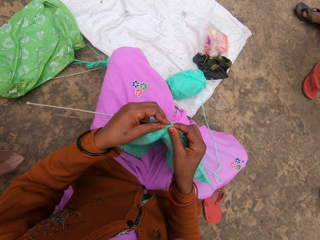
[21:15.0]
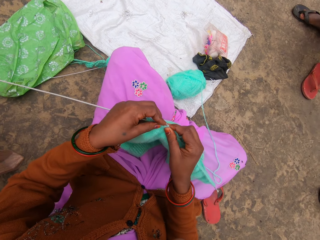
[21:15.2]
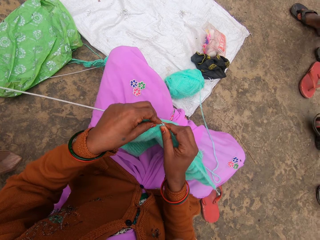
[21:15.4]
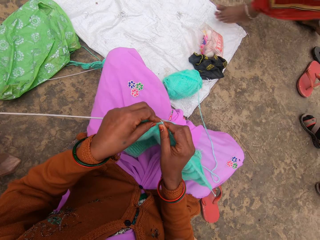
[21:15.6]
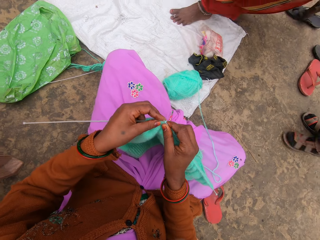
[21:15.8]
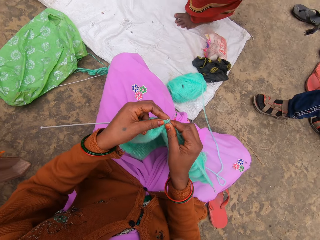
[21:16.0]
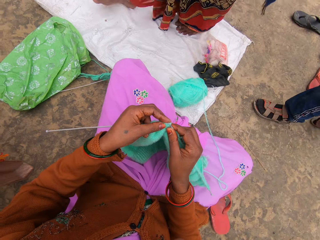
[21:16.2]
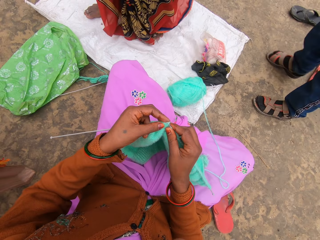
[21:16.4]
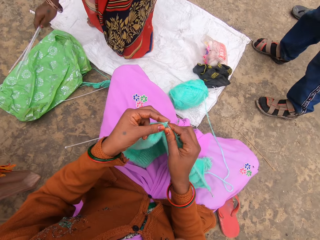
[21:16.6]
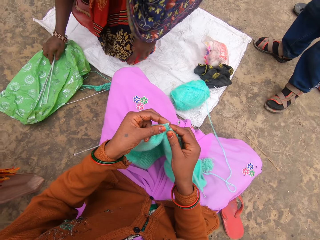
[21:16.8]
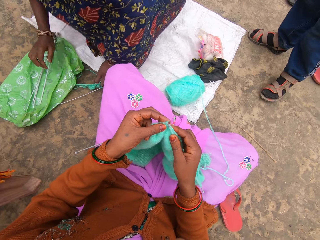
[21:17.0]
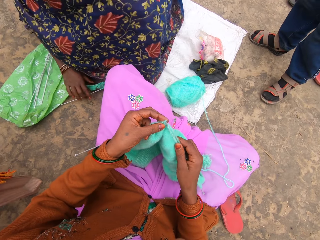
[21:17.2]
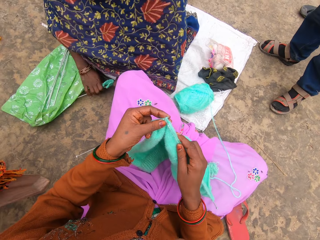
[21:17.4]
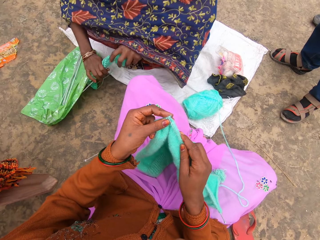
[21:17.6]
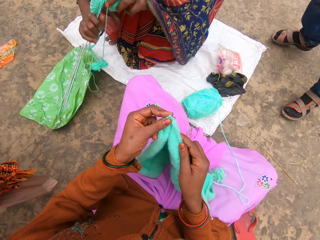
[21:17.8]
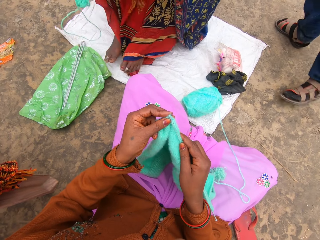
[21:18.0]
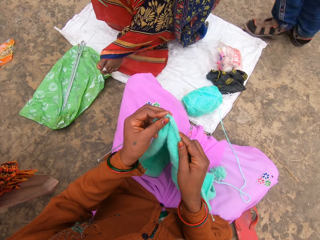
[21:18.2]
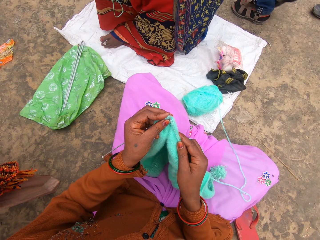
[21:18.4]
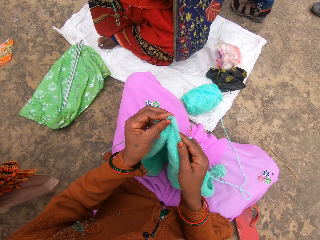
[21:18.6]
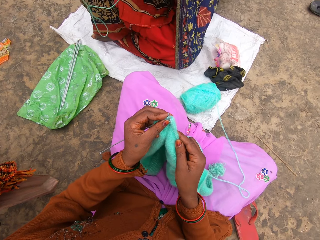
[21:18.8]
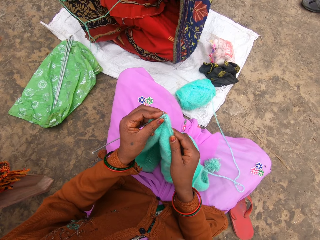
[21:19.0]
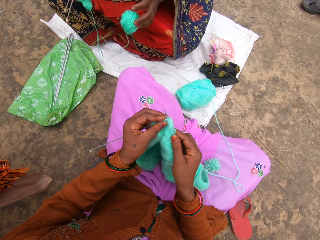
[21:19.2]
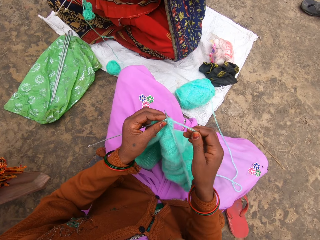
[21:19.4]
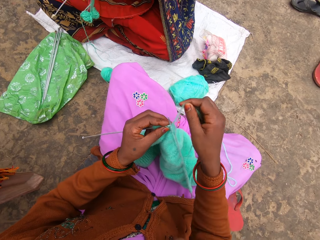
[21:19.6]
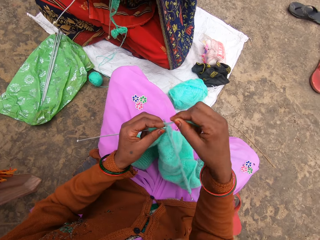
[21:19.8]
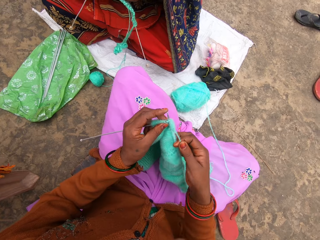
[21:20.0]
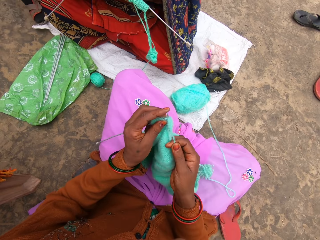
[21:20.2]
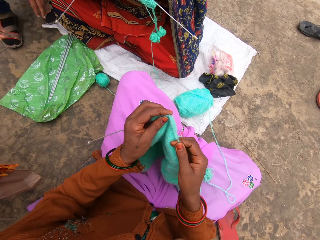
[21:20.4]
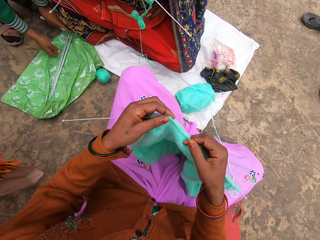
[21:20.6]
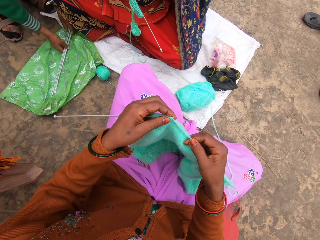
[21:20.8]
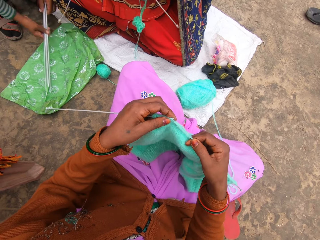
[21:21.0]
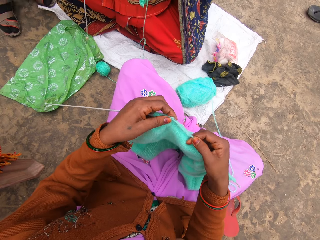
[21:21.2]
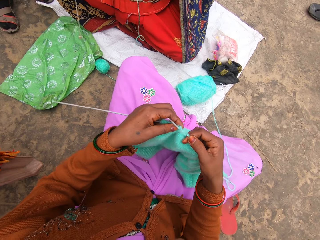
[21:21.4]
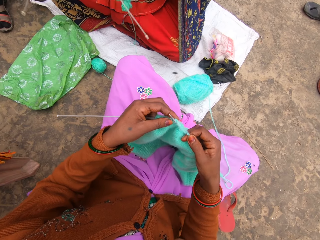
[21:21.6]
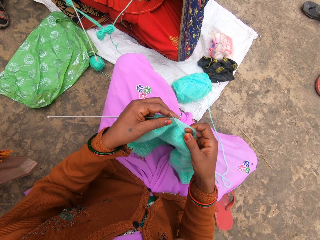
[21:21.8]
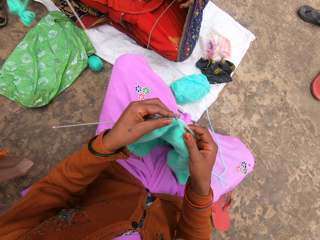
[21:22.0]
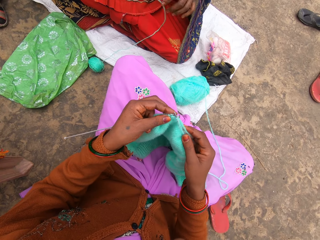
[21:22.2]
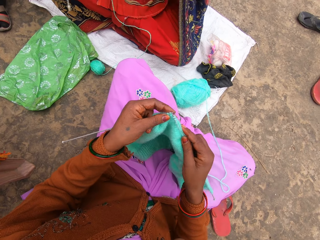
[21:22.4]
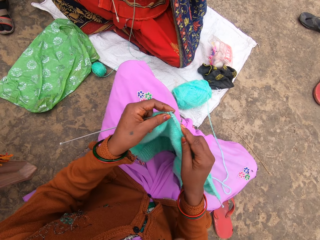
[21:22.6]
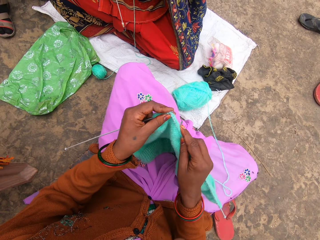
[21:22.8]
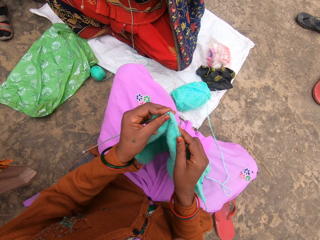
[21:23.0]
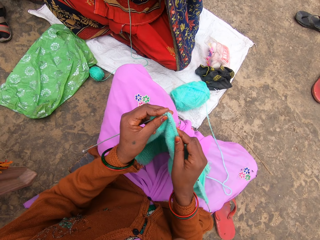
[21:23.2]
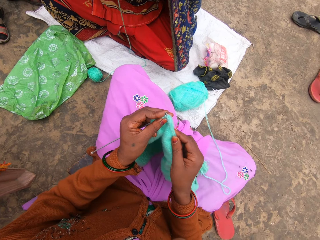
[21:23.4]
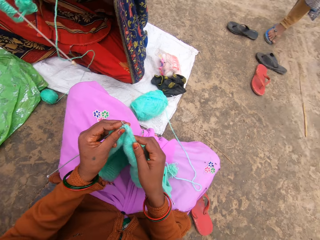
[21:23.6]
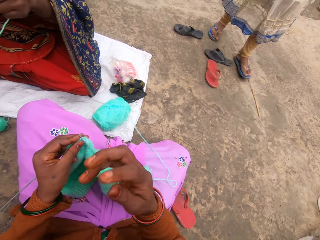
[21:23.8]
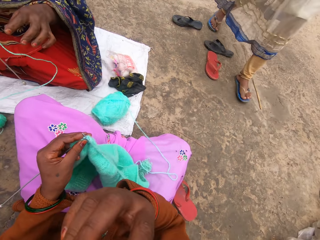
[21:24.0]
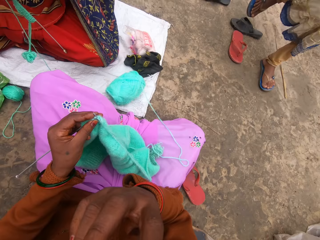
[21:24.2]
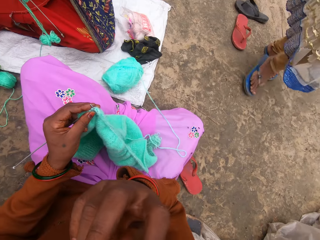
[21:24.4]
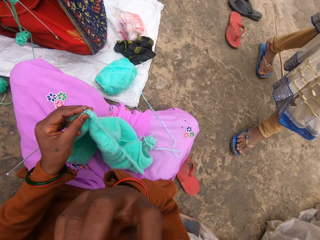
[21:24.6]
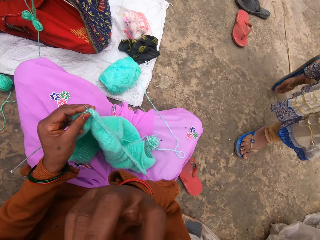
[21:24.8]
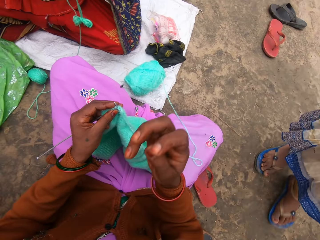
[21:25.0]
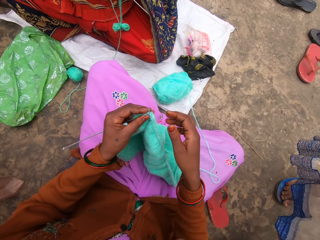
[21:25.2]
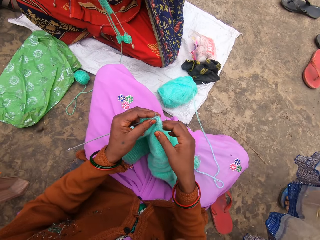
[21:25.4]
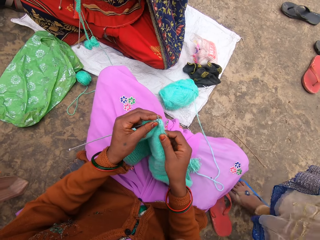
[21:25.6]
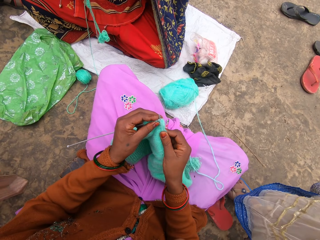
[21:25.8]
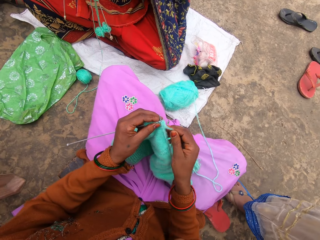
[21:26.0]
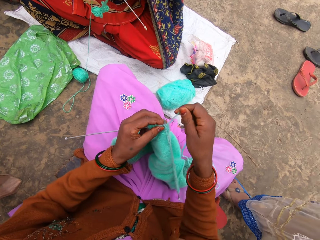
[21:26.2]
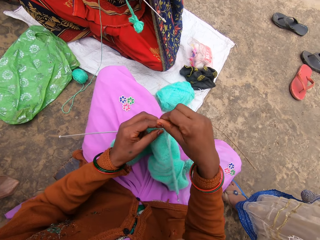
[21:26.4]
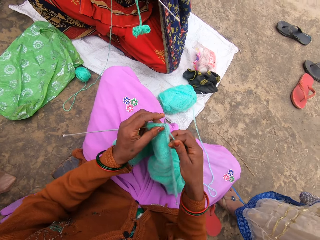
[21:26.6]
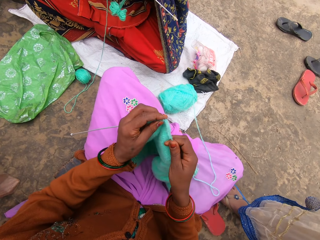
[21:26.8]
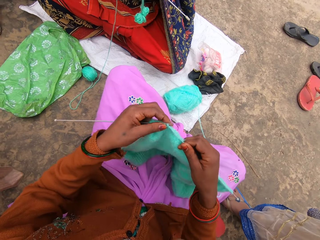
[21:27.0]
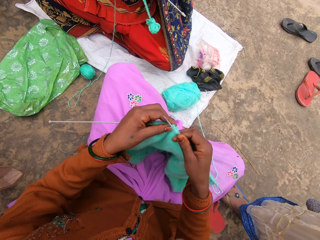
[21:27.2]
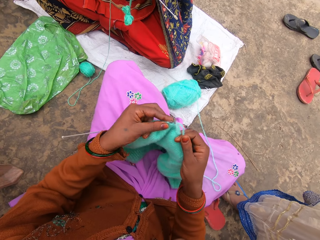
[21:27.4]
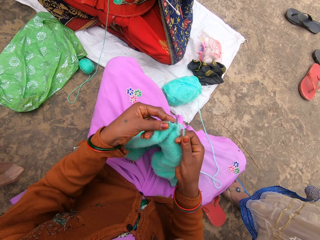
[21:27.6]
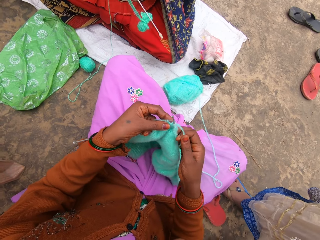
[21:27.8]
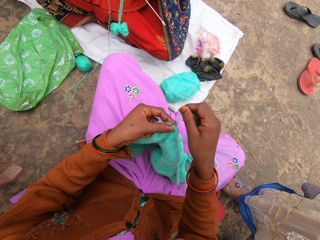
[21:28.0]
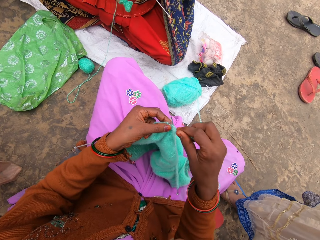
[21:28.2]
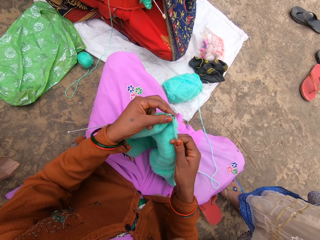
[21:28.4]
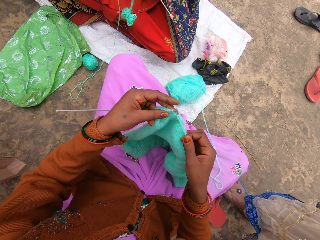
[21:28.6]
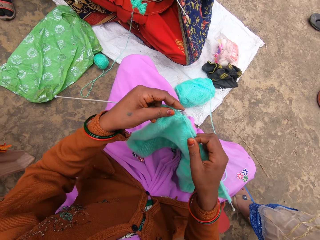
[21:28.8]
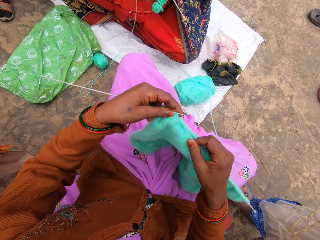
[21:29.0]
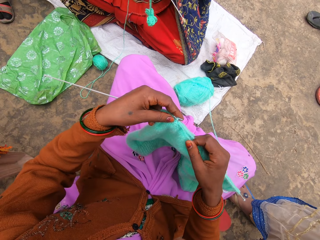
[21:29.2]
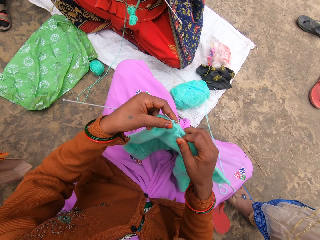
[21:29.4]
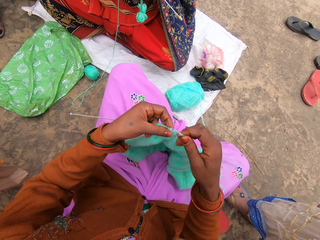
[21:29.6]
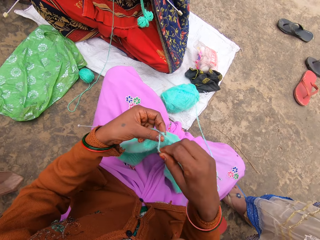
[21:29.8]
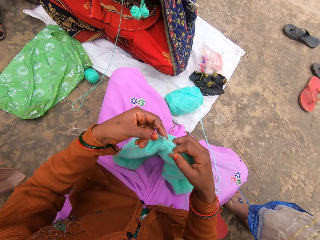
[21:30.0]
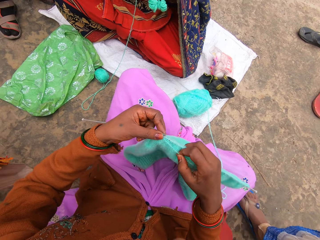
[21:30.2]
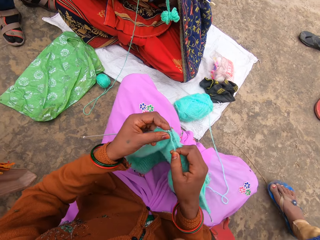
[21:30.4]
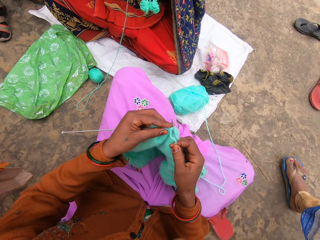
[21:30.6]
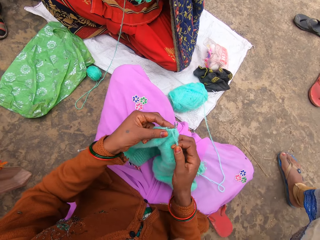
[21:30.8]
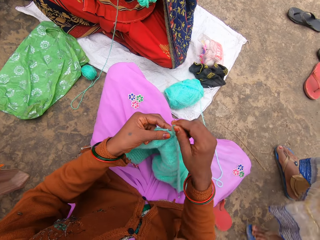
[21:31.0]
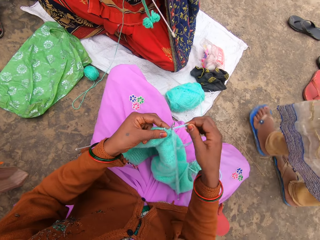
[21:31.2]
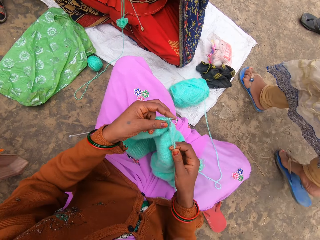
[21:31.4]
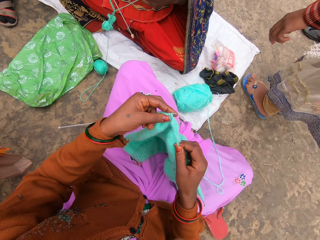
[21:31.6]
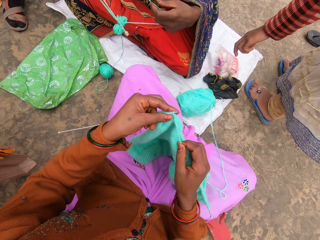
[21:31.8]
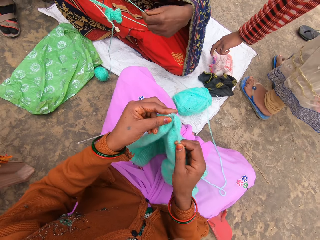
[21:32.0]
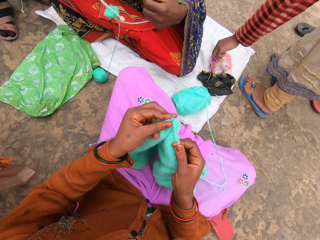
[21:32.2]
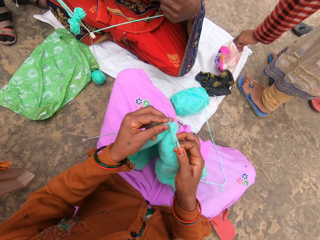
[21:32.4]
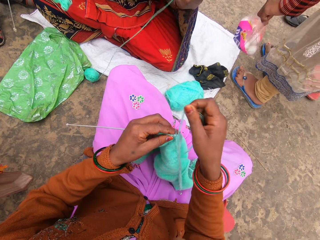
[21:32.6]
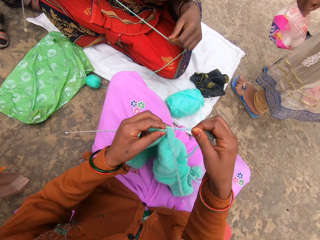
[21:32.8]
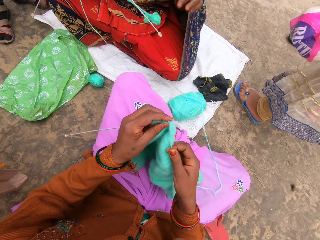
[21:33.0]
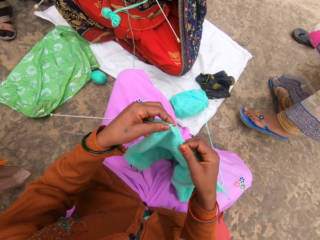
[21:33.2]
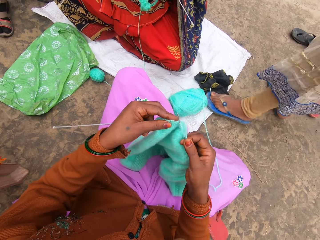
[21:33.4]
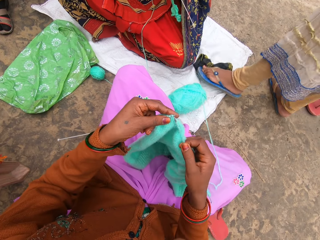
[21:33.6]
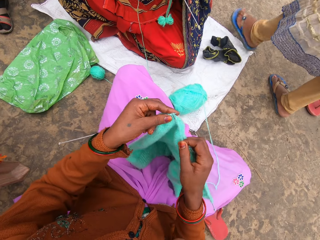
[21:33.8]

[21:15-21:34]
A woman removes slippers. The woman returns, sits down, puts the needles down, and takes the woolen and needles from the ground. The woman talks. Another woman walks. The camera wearer interacts with the other woman. The other woman walks. The camera wearer picks up nylon paper.

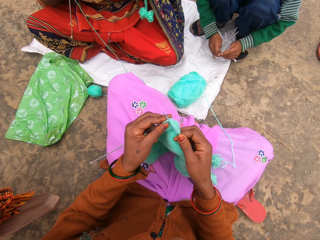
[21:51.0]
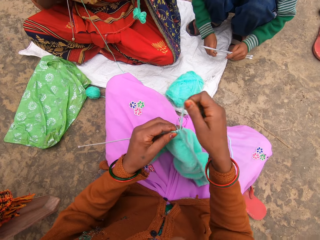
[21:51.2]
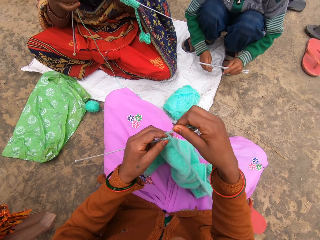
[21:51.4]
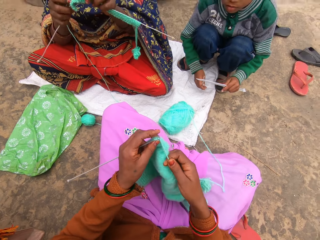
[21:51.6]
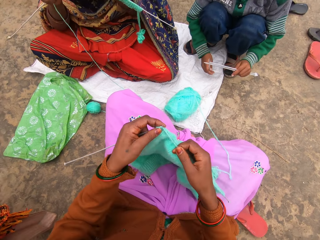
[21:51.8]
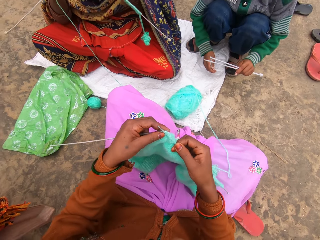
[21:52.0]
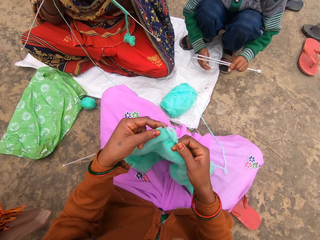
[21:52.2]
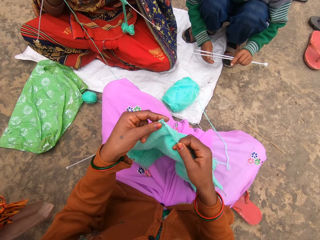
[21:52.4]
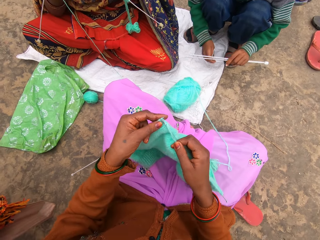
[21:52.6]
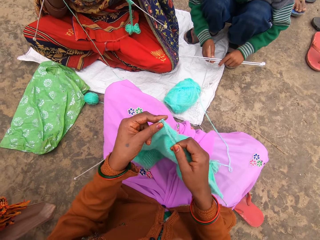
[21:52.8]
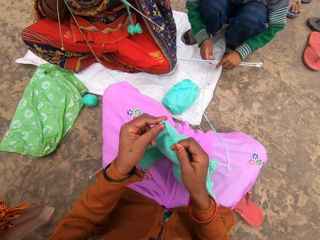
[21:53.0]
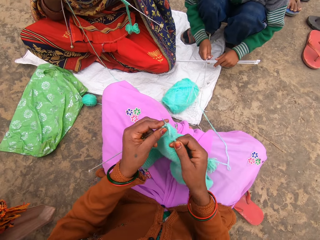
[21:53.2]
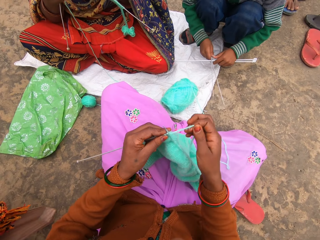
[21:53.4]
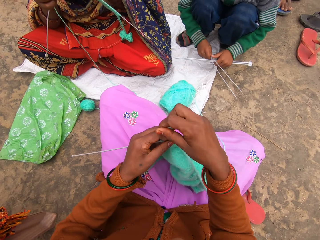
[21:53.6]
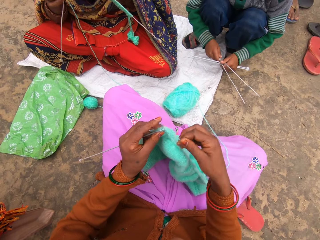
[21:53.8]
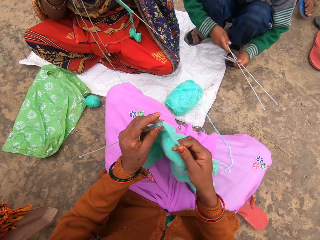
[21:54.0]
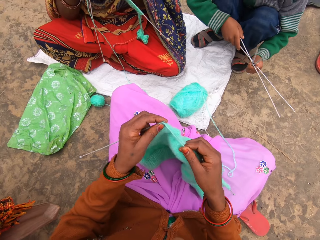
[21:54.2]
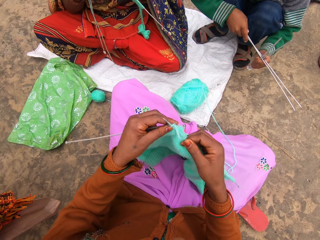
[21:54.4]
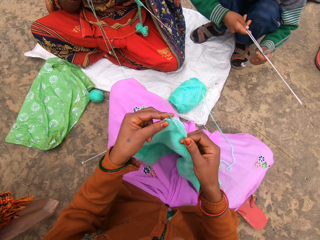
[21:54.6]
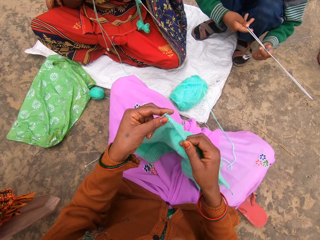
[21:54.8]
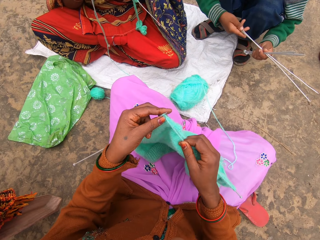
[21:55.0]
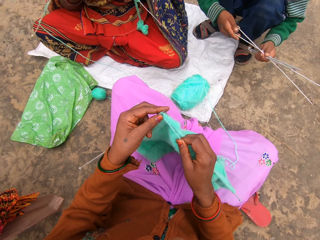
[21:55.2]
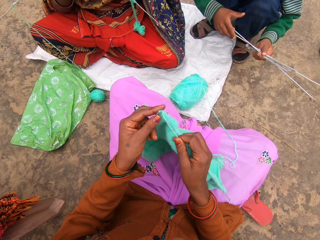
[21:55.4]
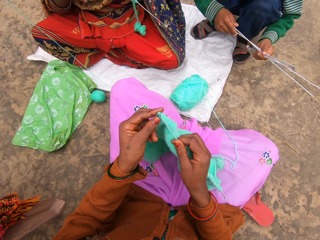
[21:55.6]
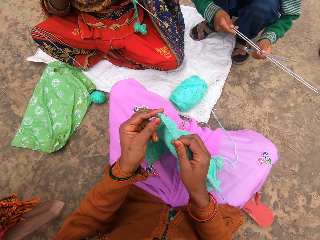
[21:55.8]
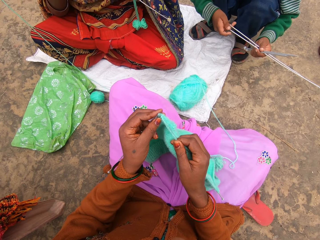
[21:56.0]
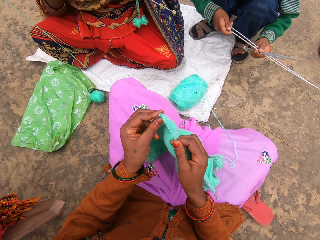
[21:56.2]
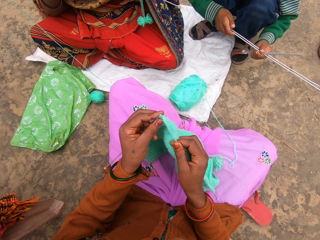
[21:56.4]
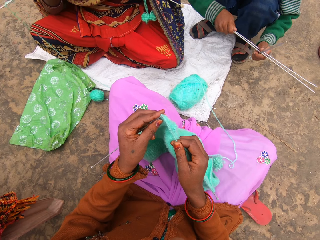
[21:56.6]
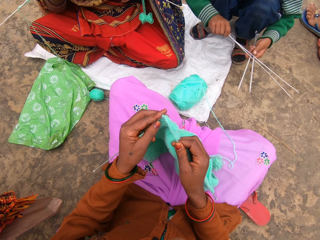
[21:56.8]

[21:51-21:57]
The camera wearer knits. A person plays with needles. The camera wearer talks with a person.
